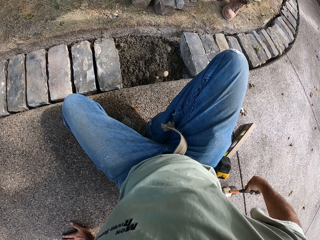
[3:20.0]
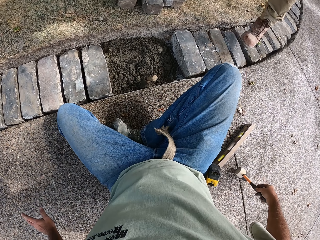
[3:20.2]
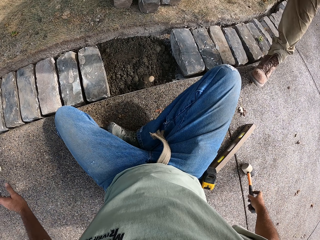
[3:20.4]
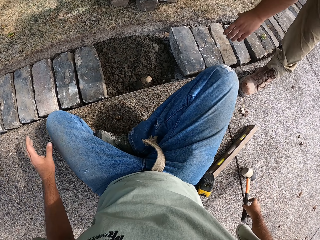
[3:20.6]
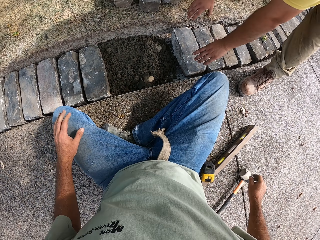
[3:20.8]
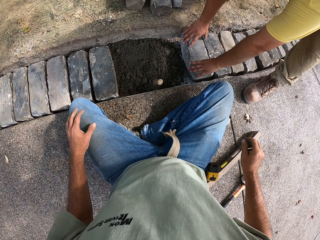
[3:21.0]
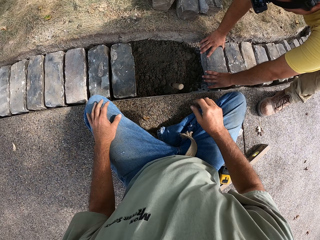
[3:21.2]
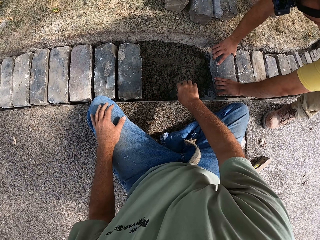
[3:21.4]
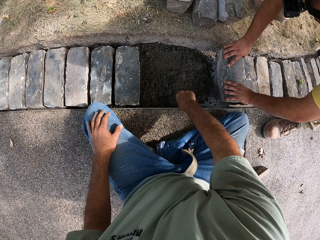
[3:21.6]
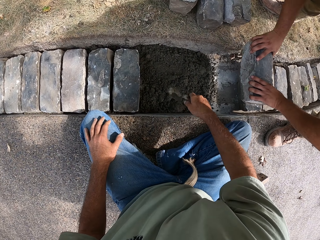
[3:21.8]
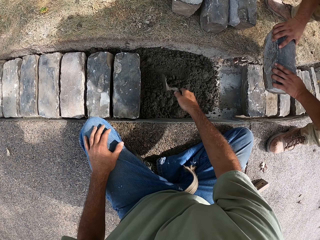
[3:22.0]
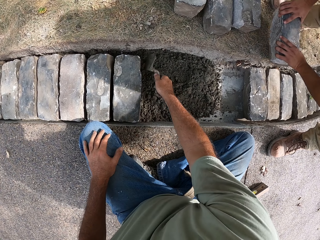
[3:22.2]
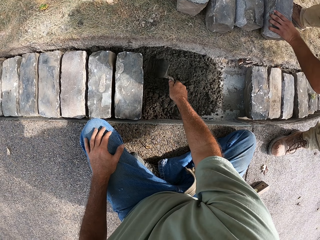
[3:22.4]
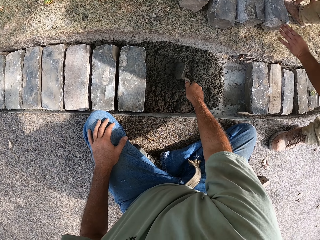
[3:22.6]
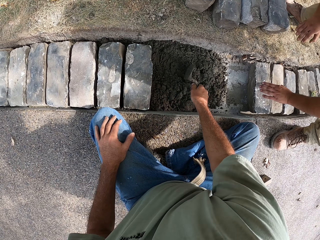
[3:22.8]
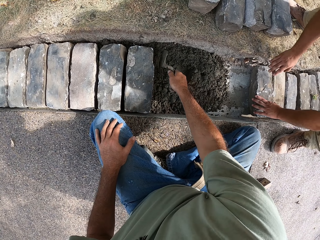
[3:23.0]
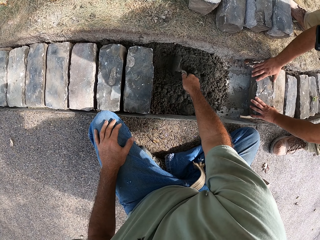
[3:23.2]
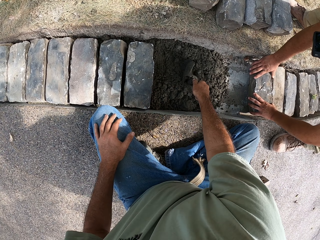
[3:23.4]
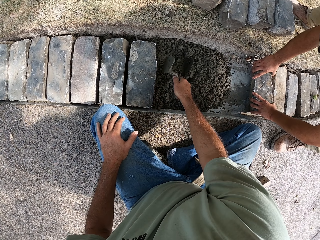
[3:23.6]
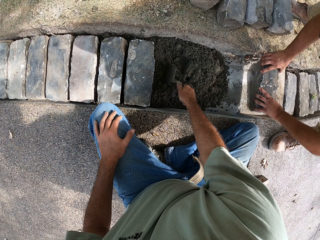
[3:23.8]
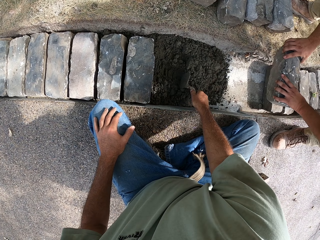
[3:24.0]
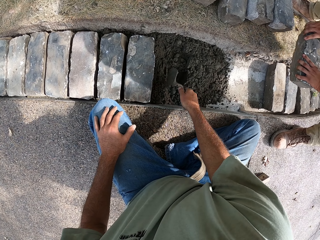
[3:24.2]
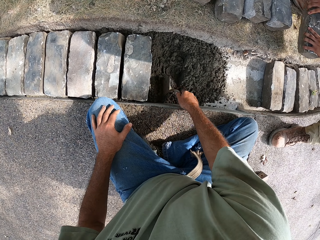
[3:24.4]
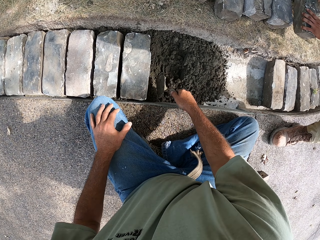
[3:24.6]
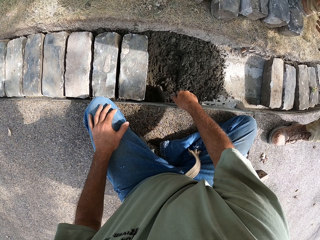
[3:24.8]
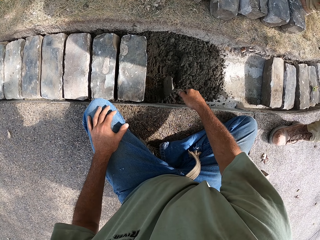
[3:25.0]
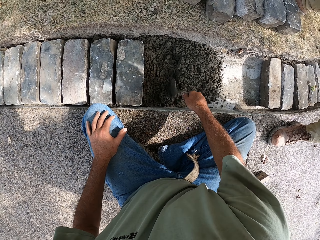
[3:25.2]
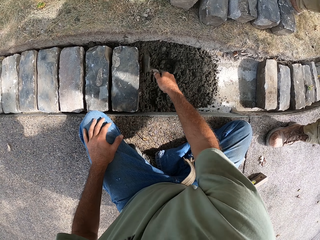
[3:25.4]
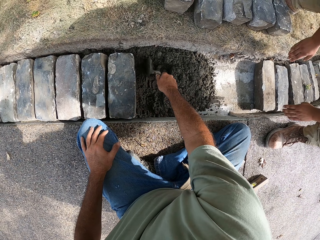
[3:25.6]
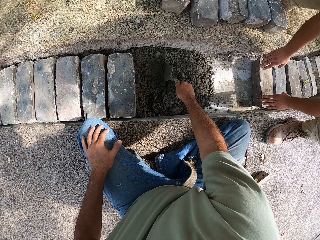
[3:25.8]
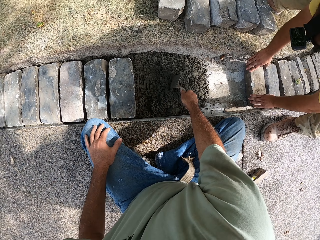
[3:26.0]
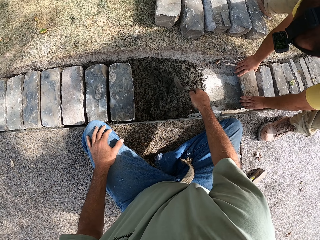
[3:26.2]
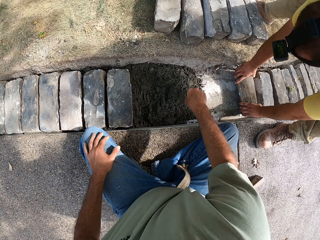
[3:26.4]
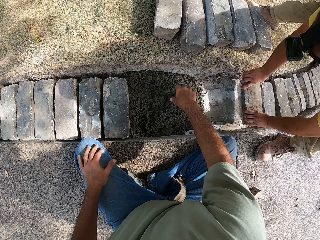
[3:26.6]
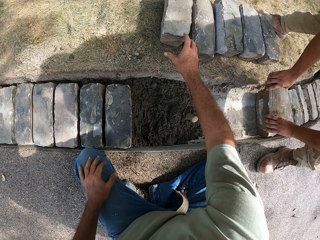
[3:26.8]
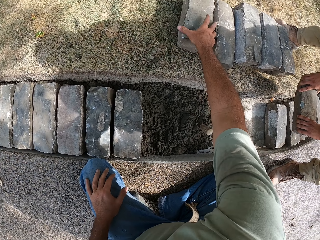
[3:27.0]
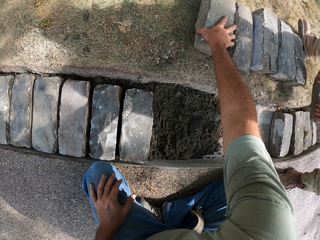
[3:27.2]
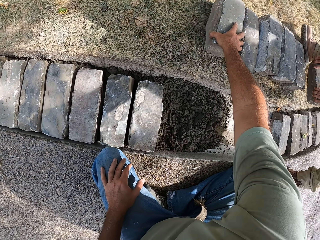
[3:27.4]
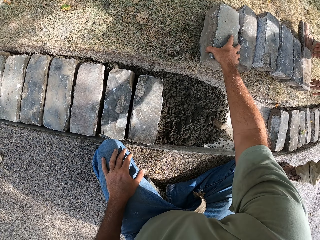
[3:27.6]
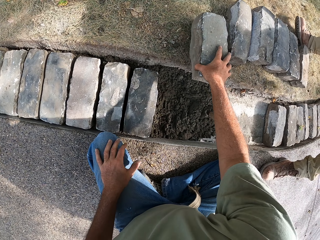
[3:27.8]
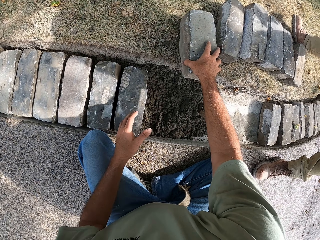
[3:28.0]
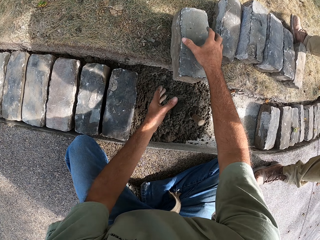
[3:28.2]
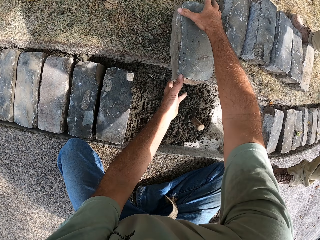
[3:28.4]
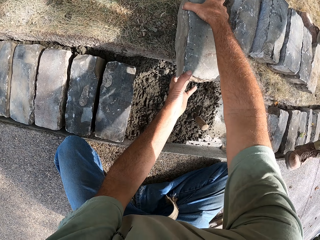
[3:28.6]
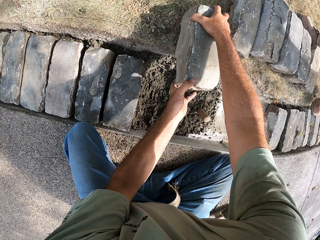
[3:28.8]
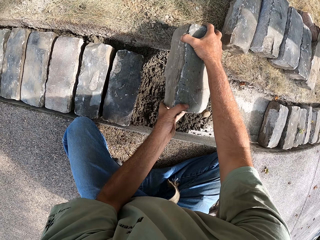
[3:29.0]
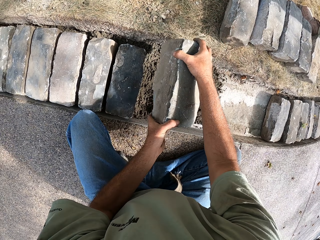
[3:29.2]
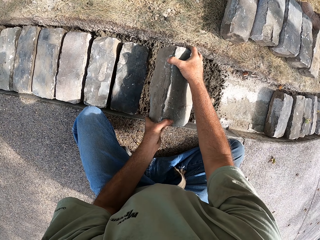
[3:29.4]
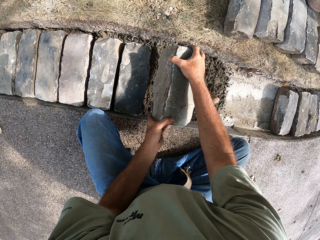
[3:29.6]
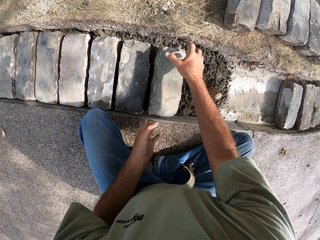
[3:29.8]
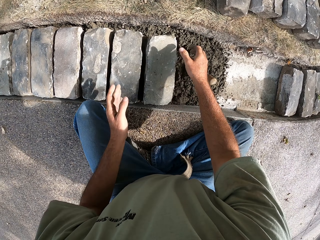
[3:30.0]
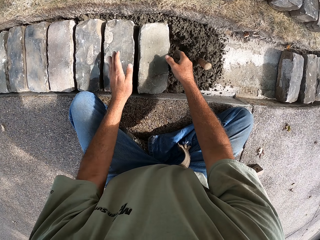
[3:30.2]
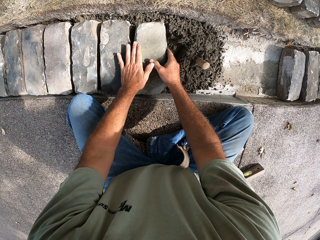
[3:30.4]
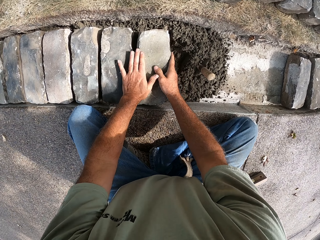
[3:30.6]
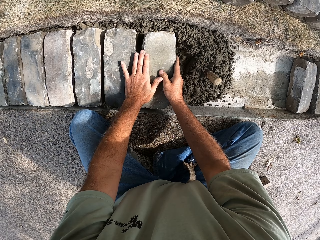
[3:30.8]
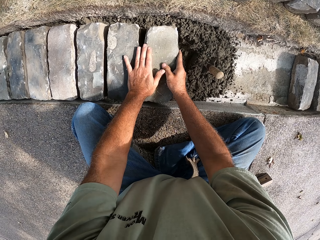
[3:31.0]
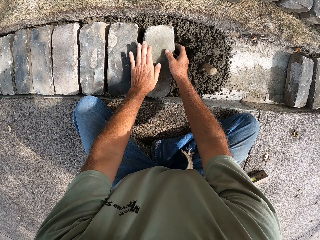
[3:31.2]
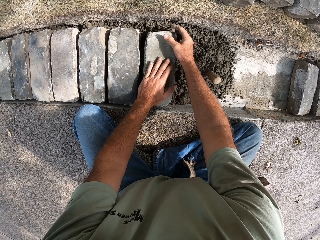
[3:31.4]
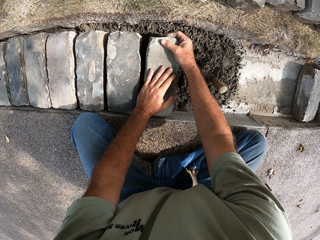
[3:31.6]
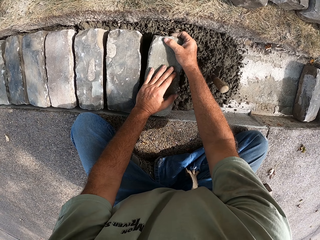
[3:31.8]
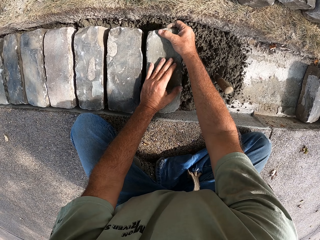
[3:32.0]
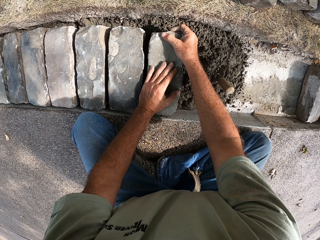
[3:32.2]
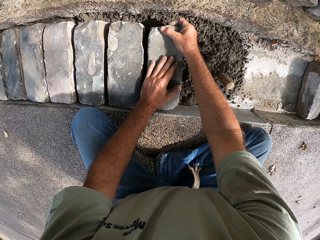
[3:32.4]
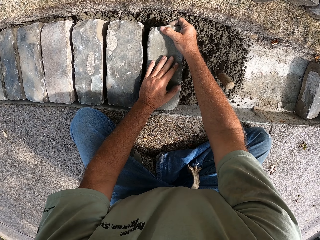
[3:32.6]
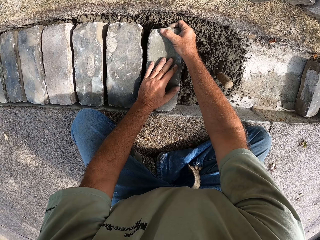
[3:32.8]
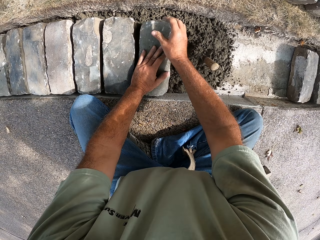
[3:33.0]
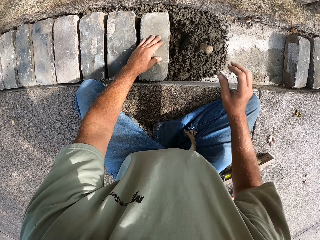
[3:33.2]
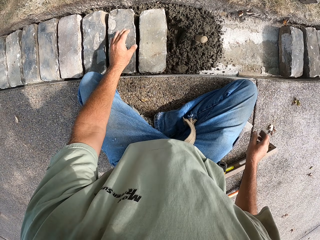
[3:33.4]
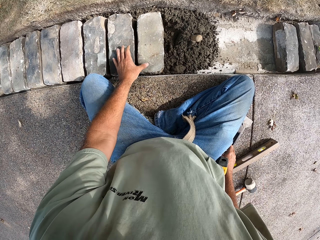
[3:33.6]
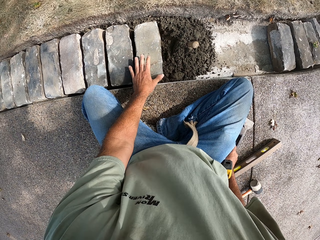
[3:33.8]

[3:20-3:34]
The camera wearer moves on the ground. He puts the hammer on the ground. A person removes the brick. The camera wearer picks up a trowel with his right hand. He gathers the concrete and flattens the concrete with the trowel. The person removes the brick. The camera wearer puts the trowel on the concrete. He picks up a block with his right hand and puts the block on the concrete.

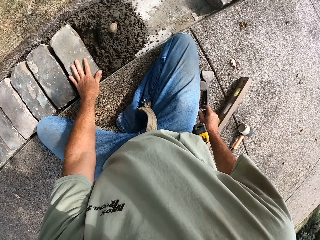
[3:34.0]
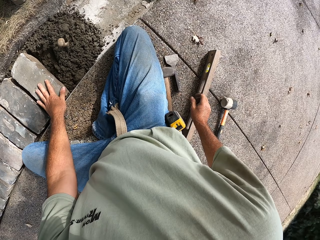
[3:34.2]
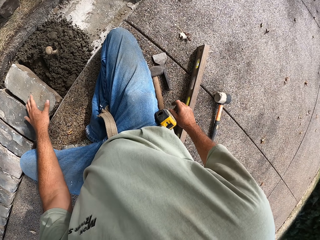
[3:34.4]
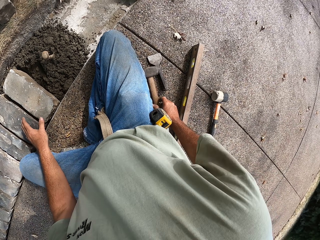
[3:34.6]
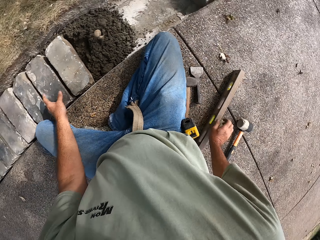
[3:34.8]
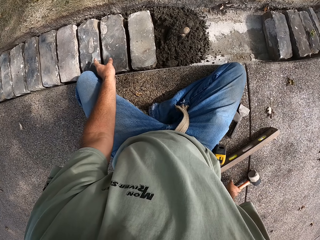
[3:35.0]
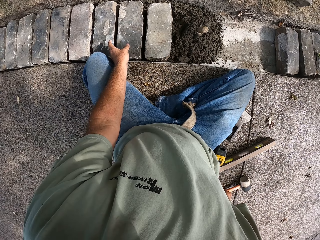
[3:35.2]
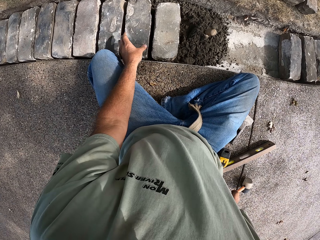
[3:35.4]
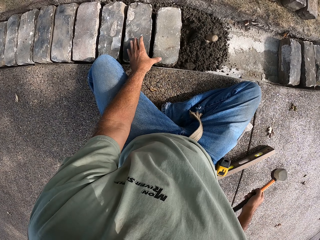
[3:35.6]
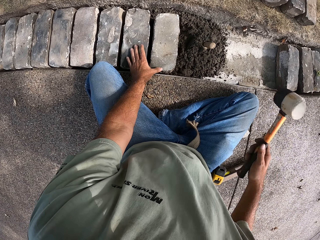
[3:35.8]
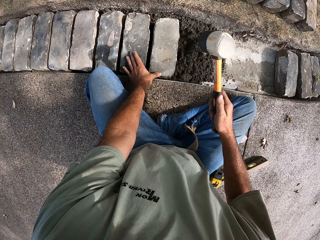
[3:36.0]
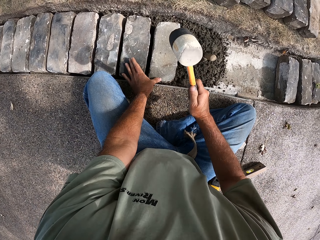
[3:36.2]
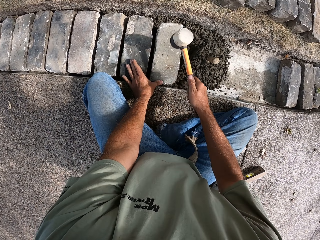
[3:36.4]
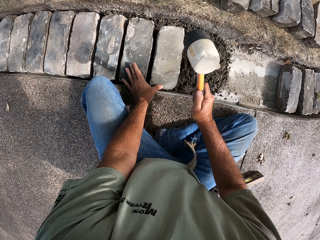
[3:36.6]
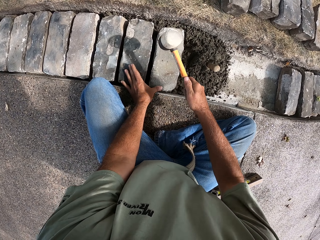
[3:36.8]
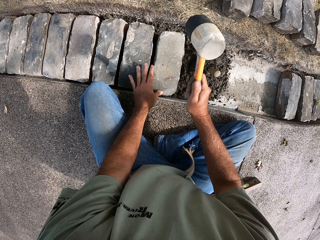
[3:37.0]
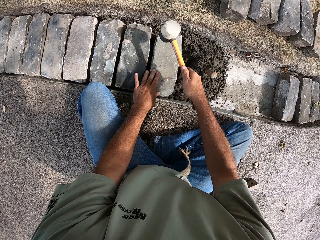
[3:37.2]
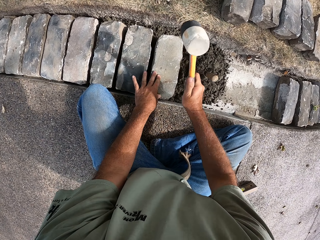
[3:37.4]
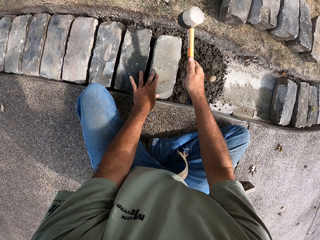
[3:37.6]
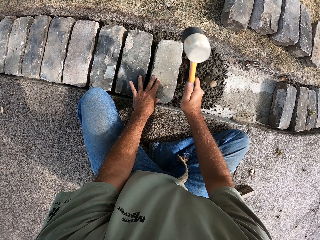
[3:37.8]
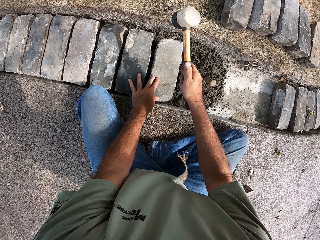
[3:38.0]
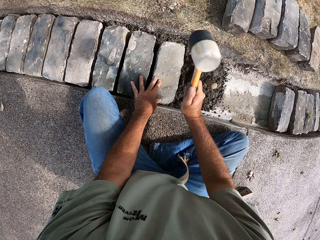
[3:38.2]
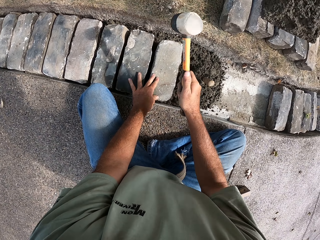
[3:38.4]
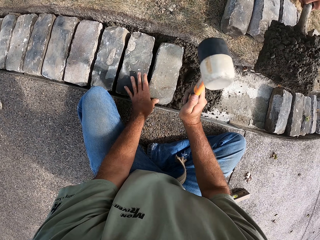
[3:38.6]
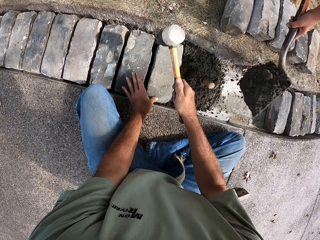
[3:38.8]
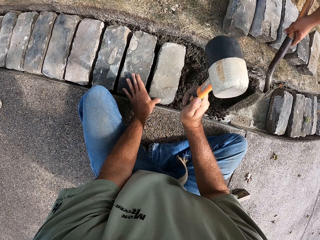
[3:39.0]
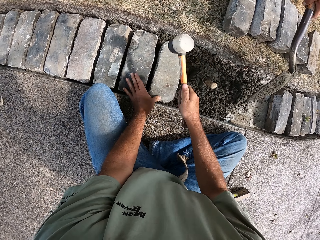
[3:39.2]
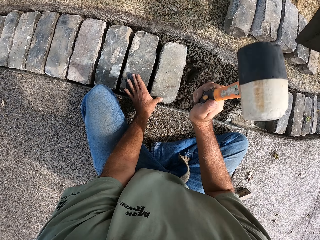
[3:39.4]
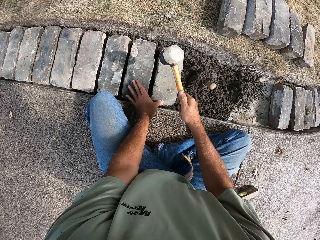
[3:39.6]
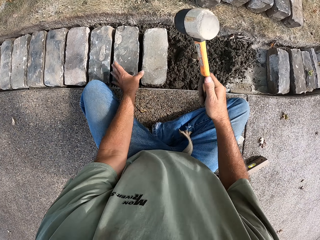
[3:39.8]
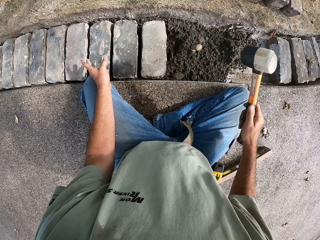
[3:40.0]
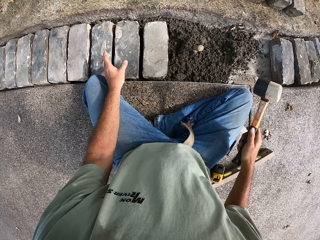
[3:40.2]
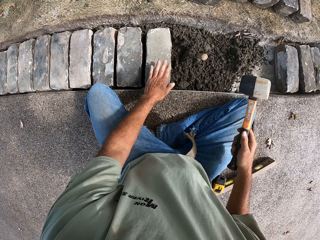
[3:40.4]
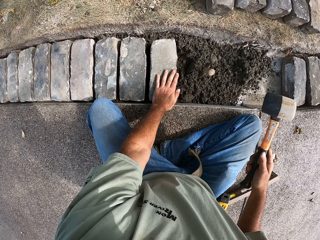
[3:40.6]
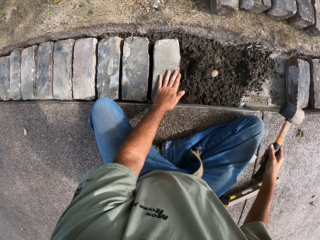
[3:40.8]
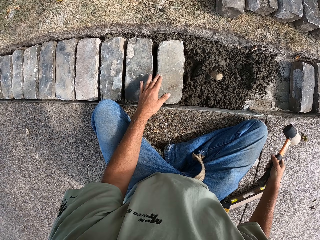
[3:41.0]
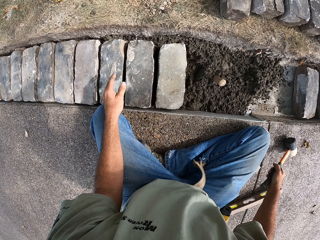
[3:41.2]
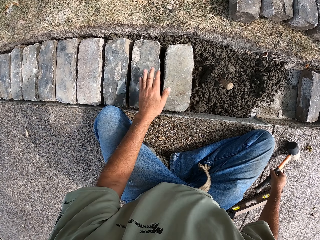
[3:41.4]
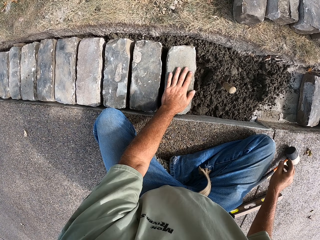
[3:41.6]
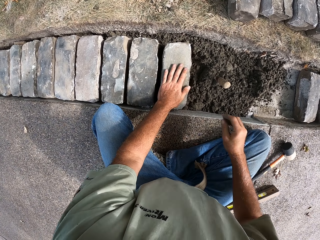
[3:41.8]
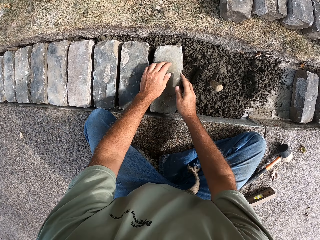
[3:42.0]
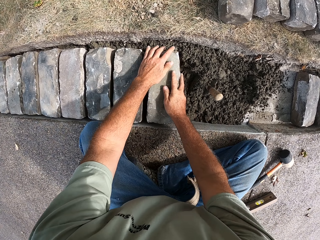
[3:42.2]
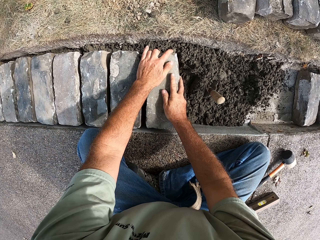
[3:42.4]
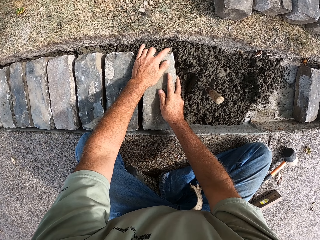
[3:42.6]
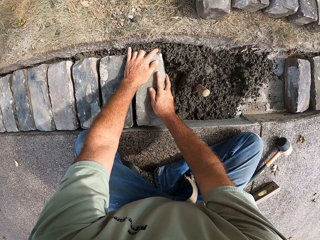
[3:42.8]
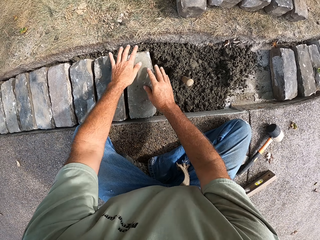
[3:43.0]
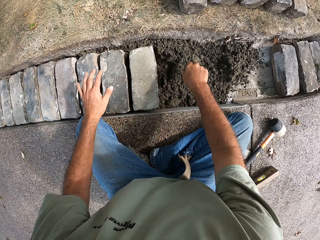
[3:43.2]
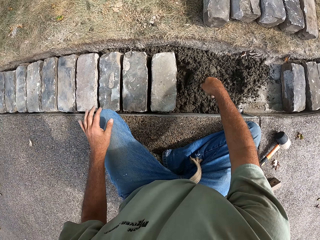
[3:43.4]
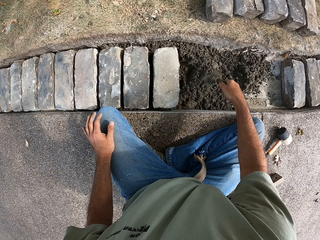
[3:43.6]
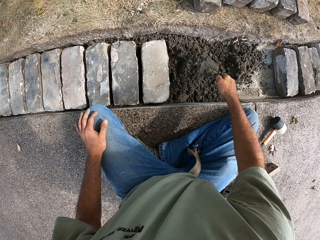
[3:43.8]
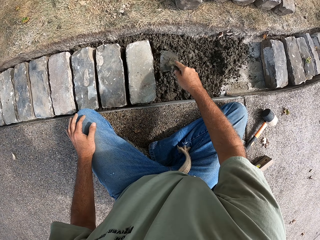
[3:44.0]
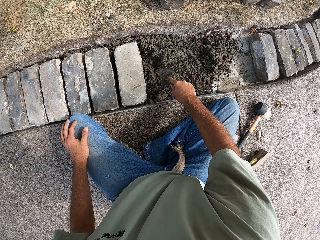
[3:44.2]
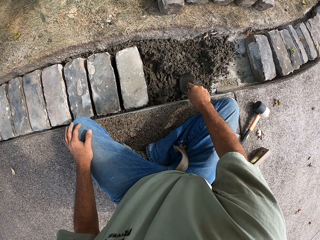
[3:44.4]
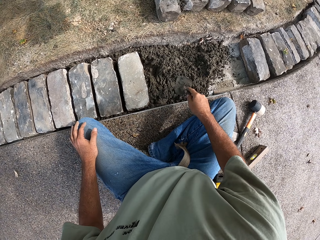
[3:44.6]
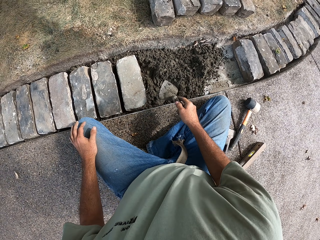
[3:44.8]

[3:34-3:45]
The camera wearer picks up a hammer with his right hand. He beats the block with the hammer. He puts the hammer on the ground. He fixes the block with his hands. He picks up a trowel with his right hand.
